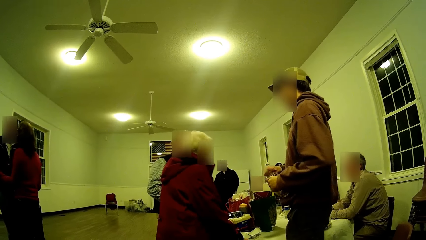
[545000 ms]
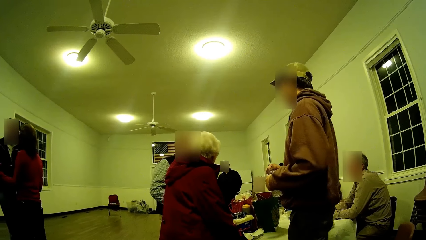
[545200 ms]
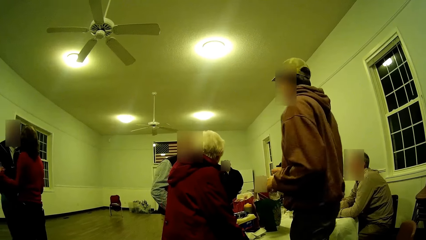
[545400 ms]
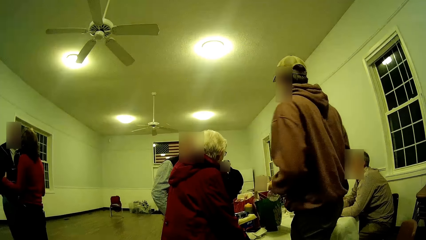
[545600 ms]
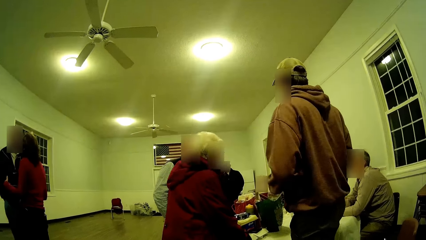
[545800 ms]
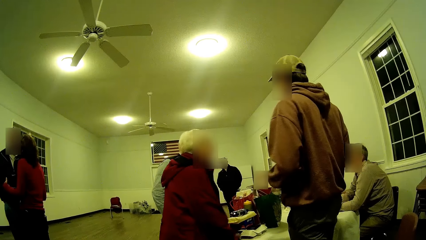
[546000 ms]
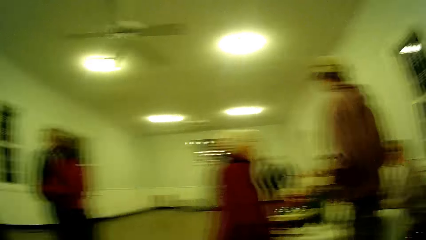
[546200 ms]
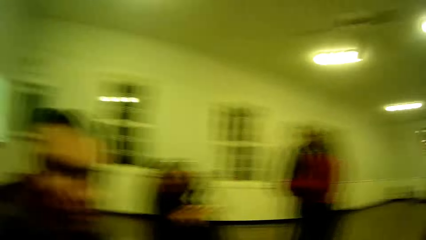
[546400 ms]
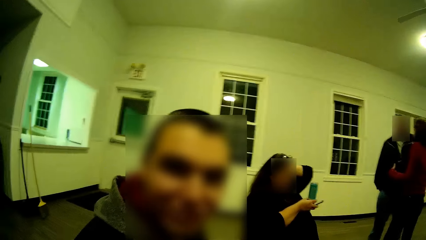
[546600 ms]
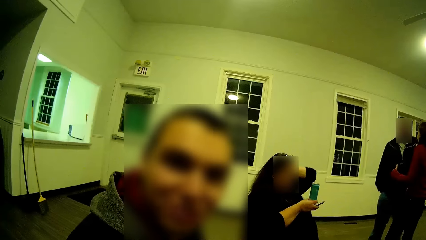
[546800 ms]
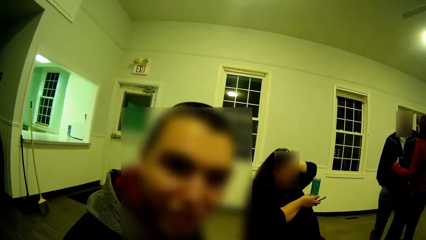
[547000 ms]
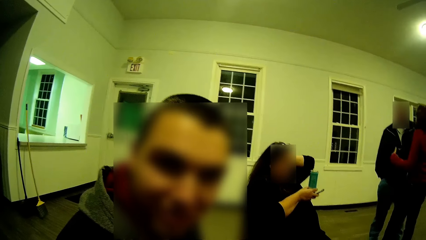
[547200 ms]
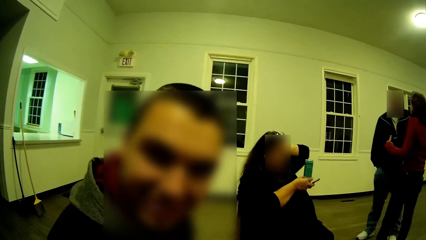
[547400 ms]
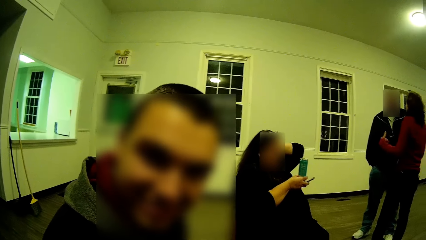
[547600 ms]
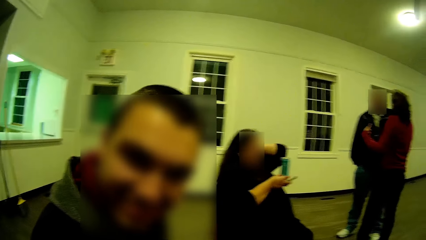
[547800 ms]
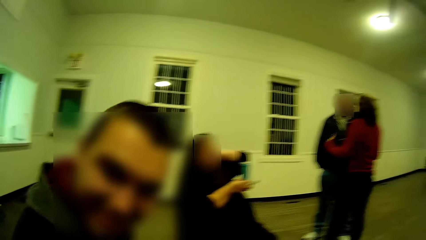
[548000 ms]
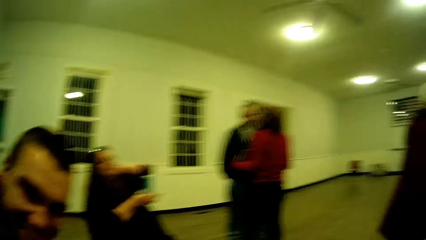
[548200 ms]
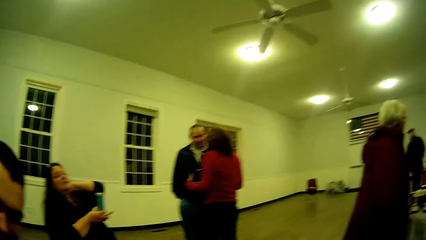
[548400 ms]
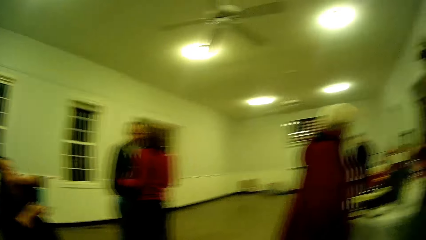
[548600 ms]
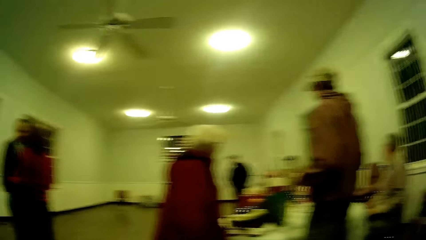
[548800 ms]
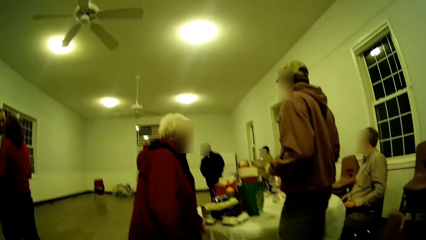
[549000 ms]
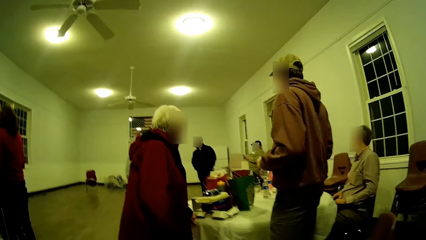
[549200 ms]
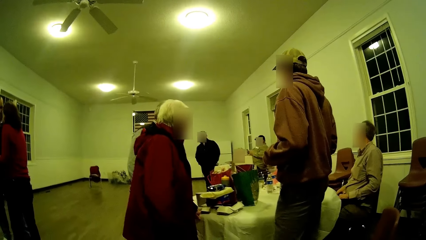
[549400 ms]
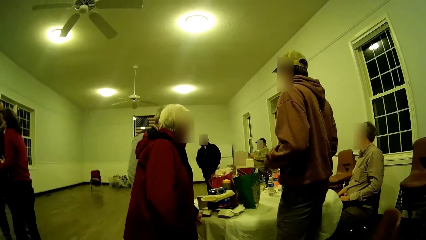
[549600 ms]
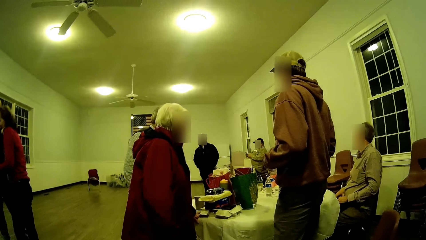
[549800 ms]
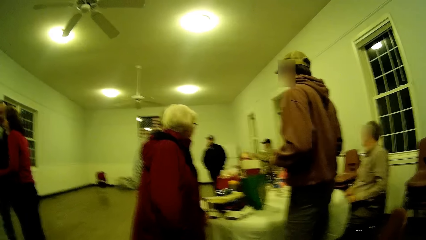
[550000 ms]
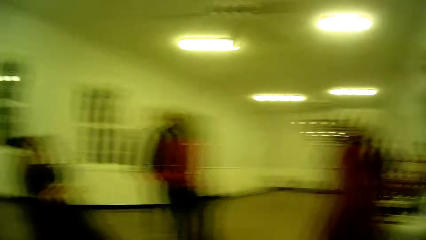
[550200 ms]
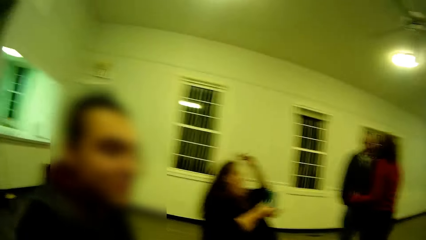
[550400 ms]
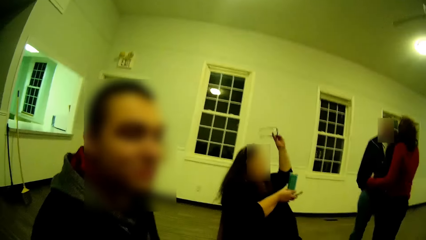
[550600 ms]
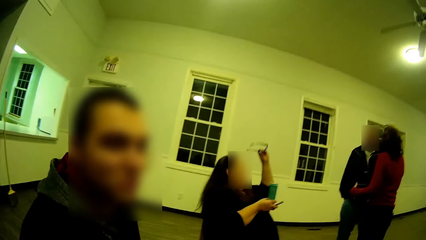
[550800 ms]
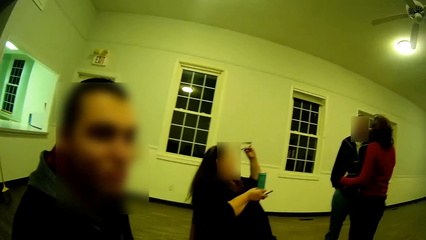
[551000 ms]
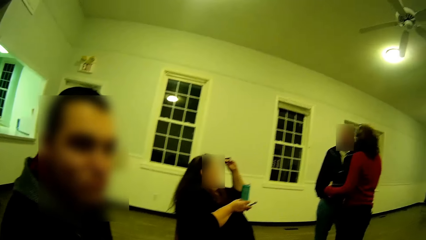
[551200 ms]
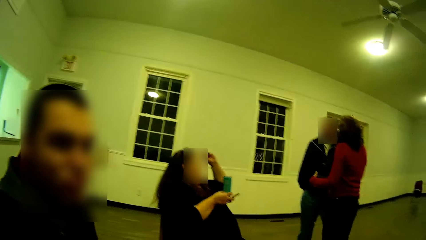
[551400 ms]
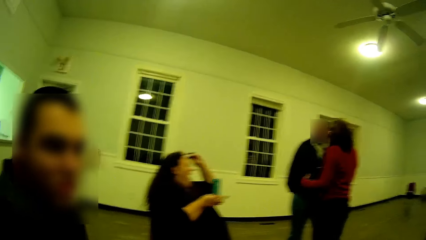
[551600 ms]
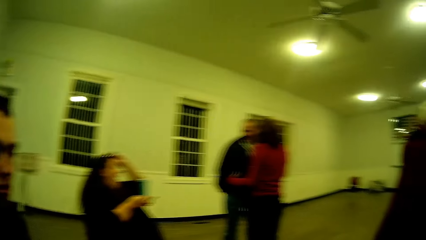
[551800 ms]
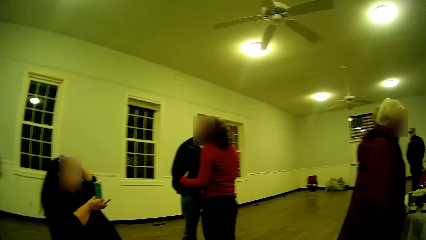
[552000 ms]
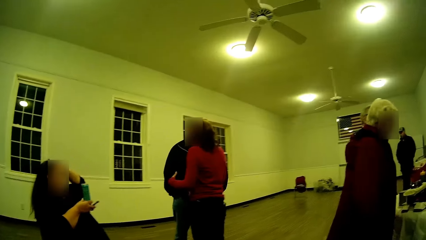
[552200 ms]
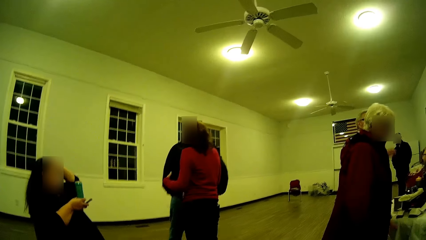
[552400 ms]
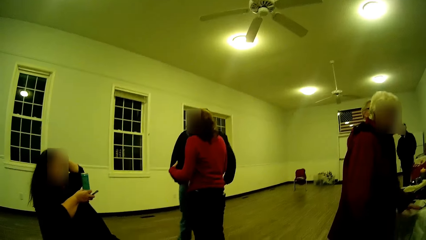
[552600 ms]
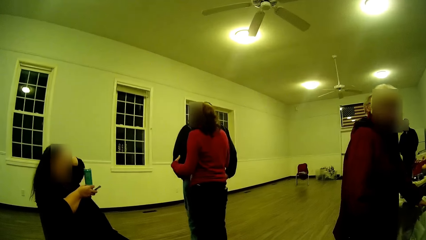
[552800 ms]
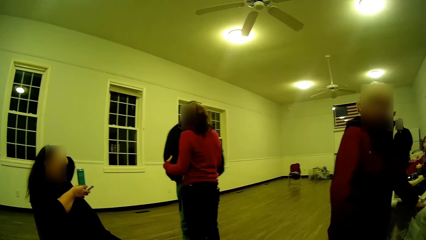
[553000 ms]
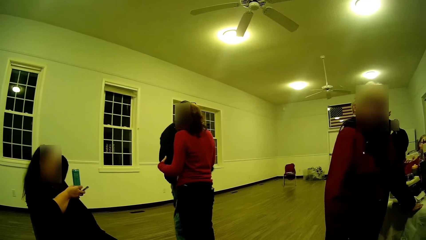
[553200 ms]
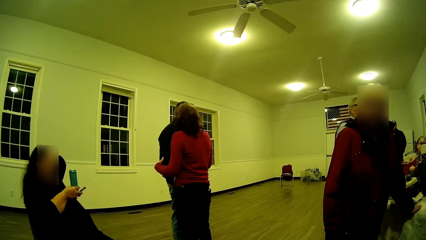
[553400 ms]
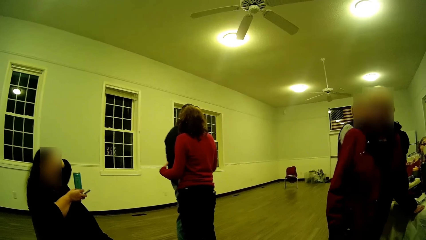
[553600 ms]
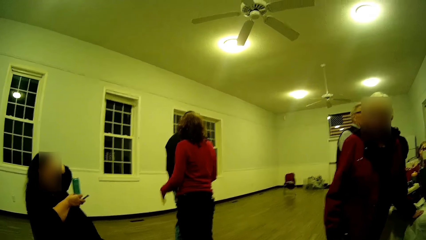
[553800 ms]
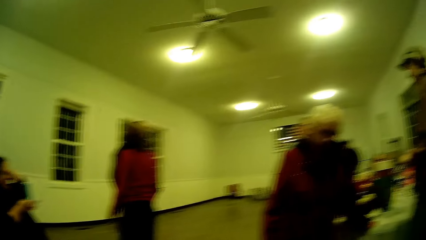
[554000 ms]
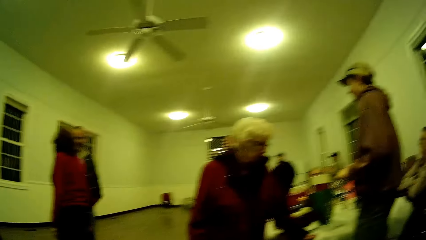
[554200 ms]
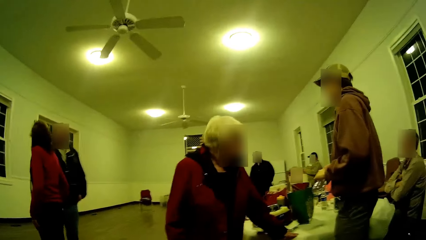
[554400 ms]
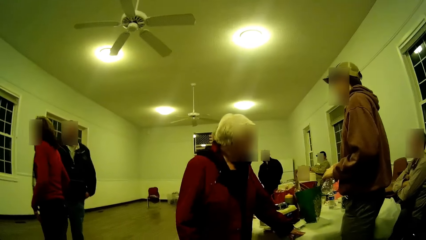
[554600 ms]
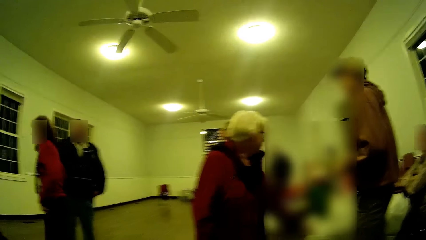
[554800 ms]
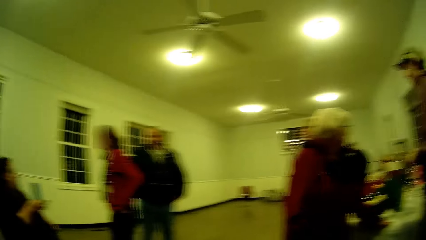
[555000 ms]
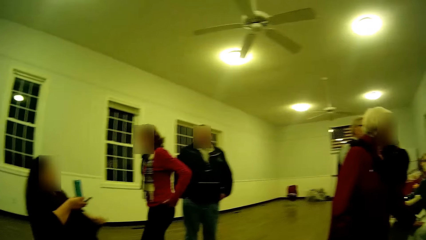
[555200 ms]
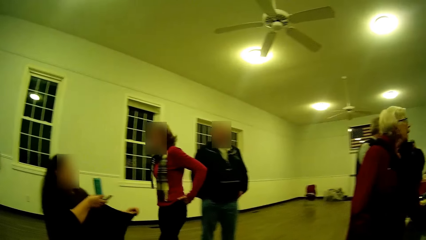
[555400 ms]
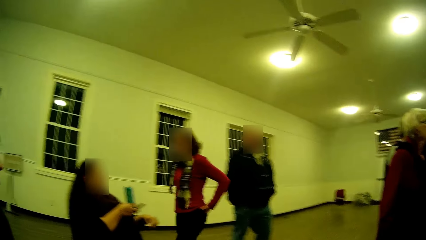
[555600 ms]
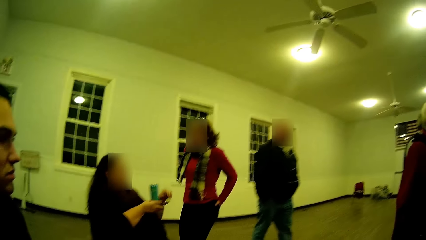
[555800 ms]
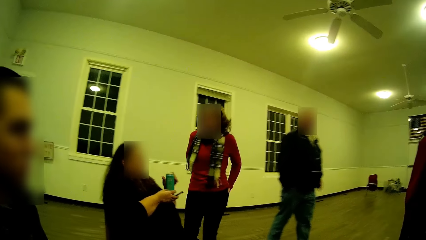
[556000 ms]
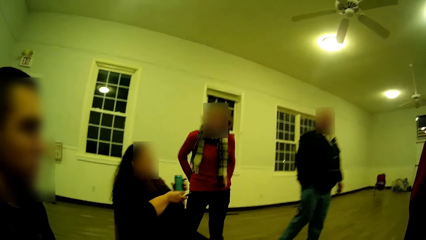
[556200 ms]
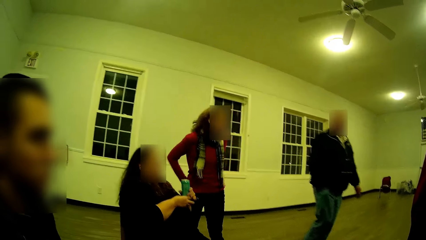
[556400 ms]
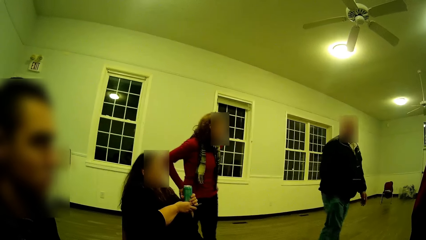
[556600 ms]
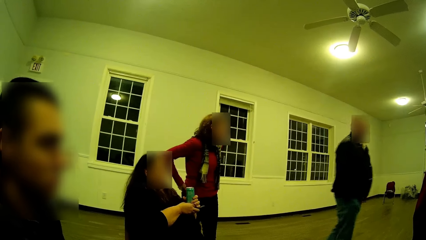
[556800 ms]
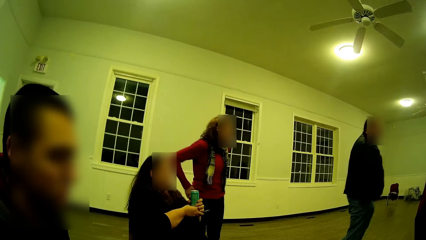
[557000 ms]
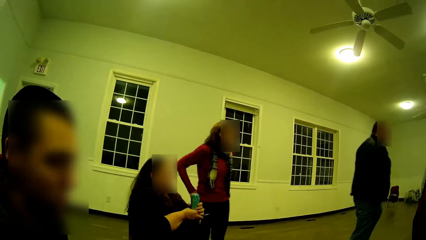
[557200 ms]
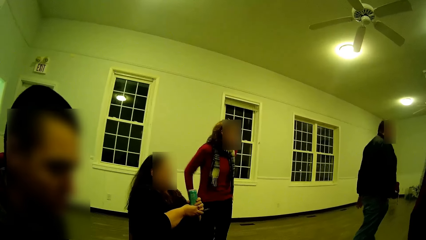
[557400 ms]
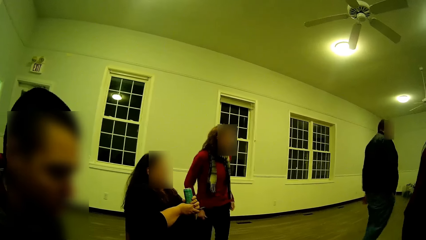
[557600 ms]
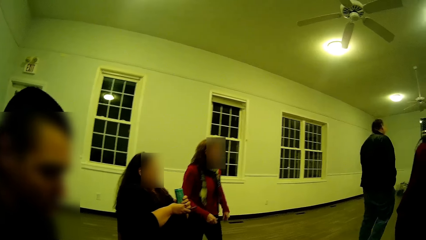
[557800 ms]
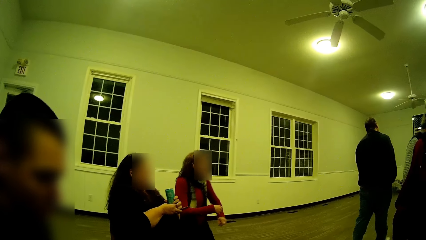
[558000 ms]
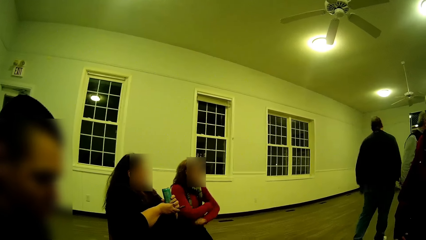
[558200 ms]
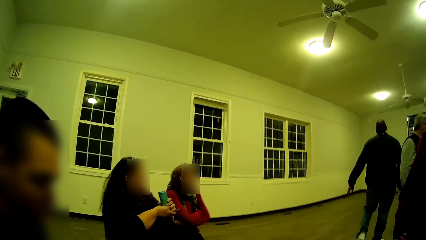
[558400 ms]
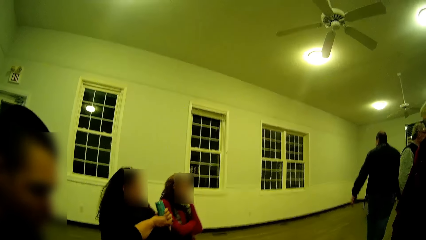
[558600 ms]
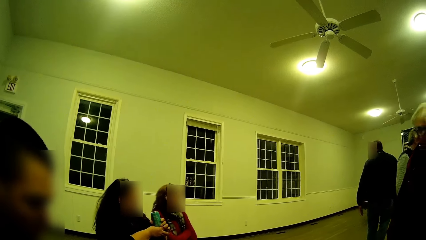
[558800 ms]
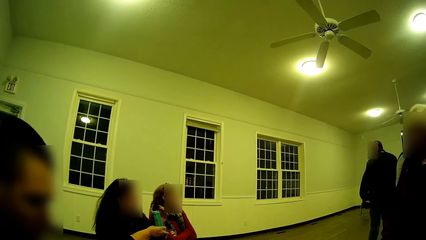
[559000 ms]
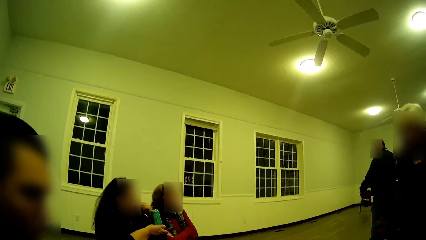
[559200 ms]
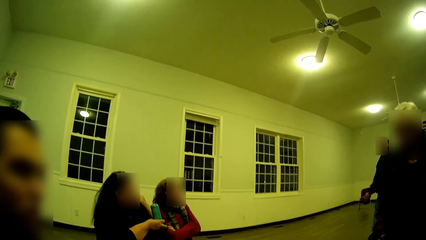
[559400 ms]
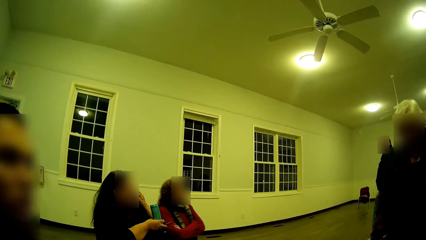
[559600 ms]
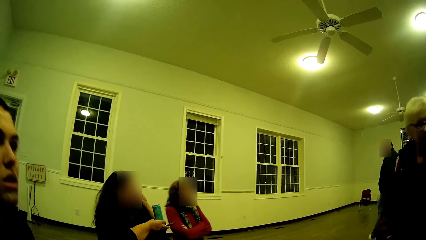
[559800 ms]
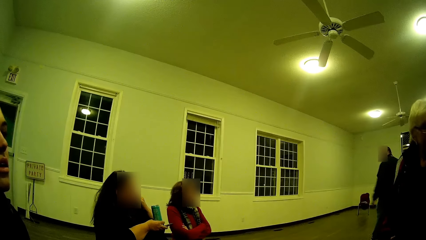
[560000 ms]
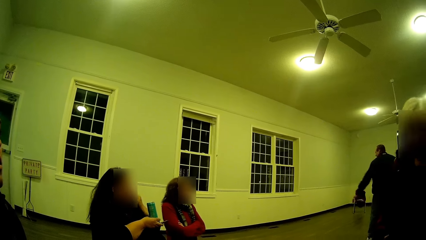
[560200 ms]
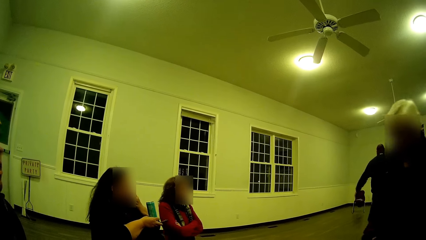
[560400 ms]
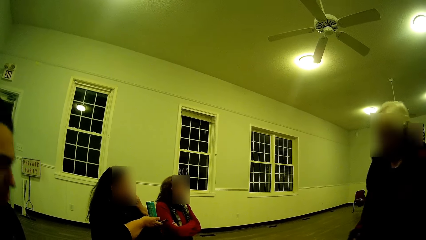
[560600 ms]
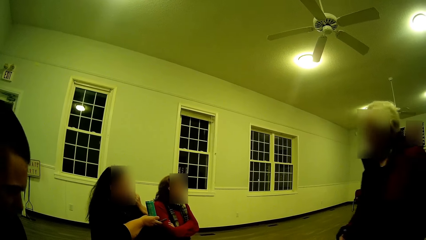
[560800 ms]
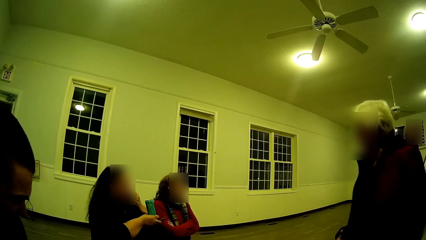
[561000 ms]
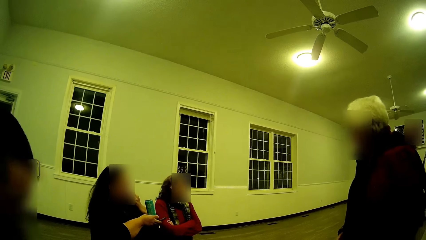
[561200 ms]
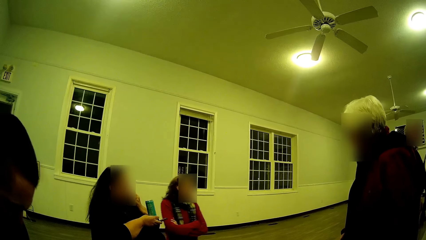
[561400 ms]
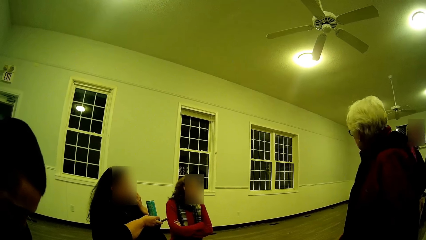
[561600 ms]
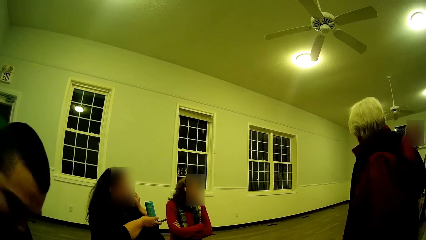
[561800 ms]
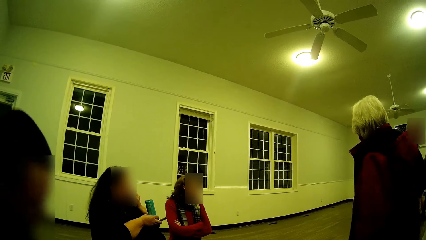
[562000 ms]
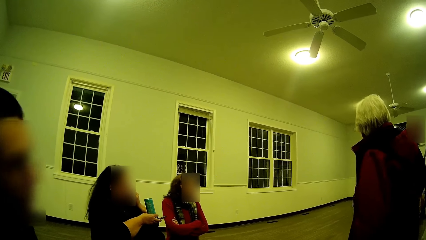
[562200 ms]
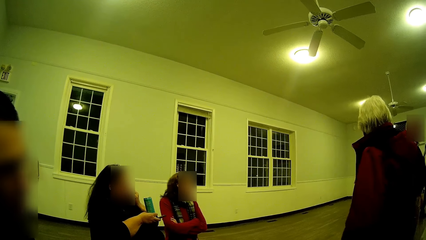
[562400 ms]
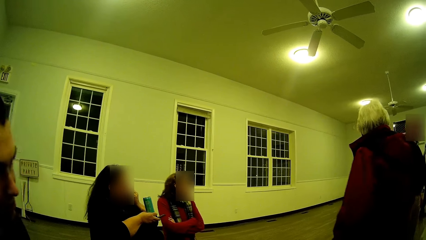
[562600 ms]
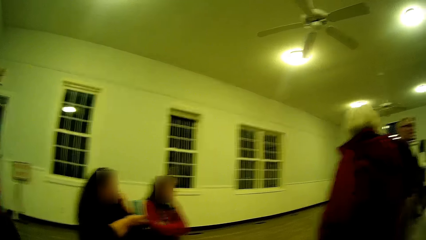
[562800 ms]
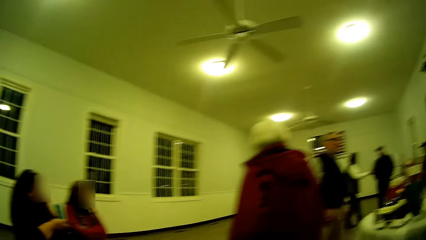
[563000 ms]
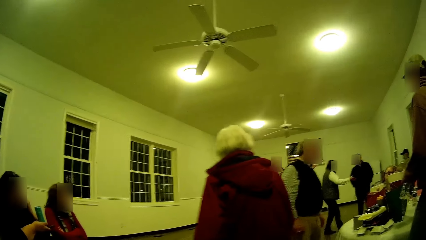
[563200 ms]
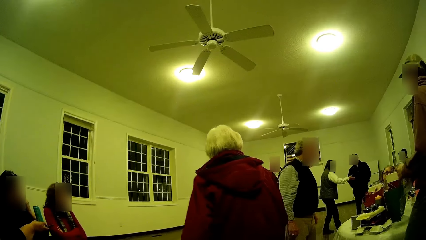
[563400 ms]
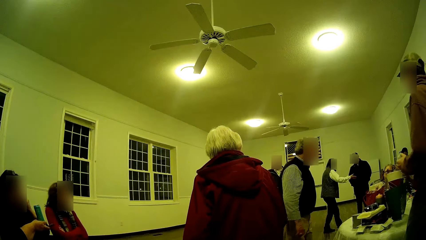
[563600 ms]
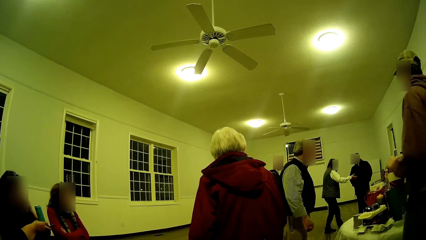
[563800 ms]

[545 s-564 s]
A woman talks. A man removes his hand from the pocket. Another man converses. The first man takes the water bottle. The camera wearer looks around. A man talks. A woman touches his head. The camera wearer talks. Three persons walk around the room. A woman walks a few steps.
